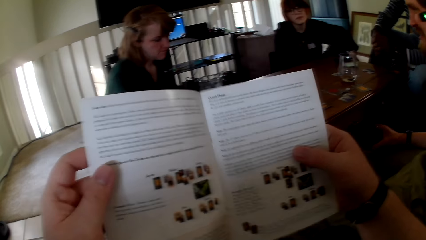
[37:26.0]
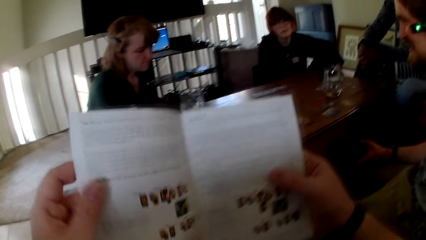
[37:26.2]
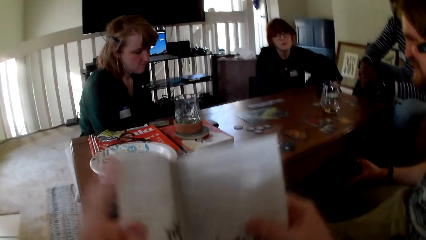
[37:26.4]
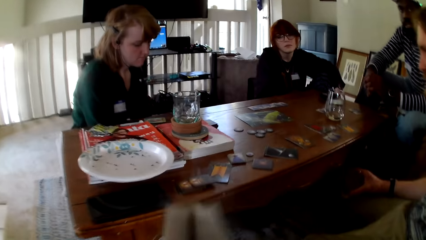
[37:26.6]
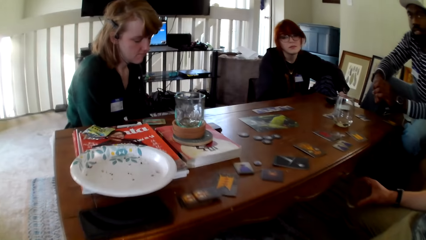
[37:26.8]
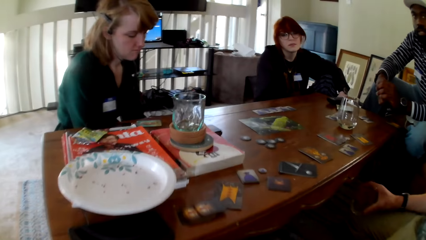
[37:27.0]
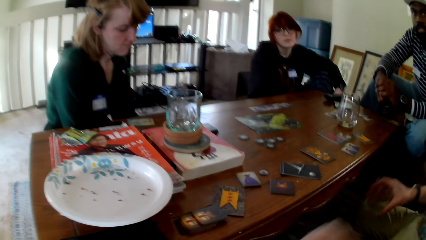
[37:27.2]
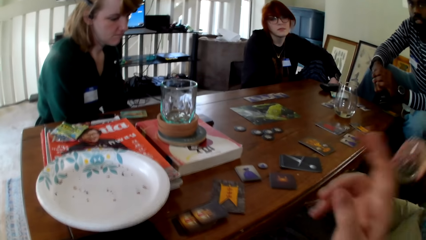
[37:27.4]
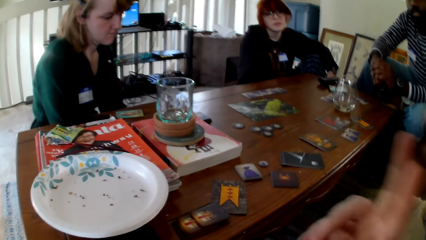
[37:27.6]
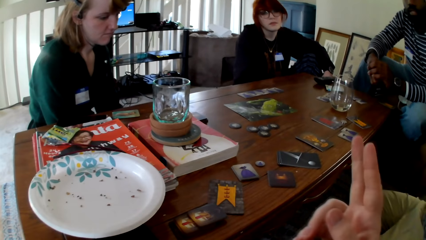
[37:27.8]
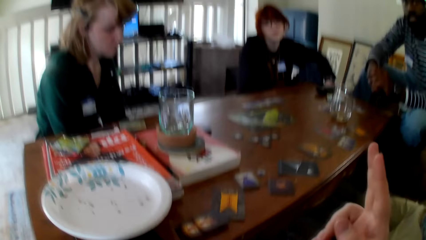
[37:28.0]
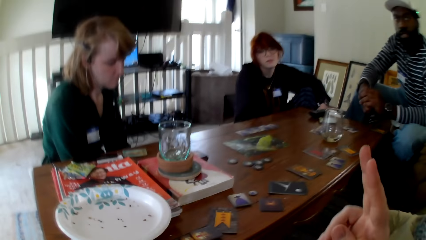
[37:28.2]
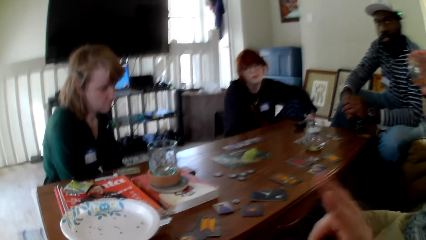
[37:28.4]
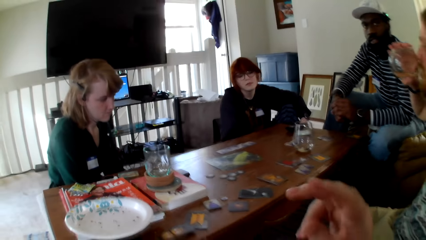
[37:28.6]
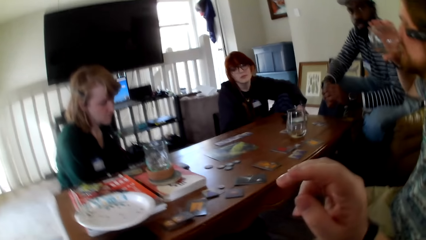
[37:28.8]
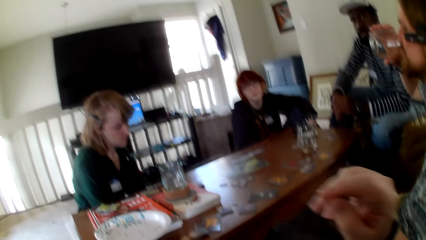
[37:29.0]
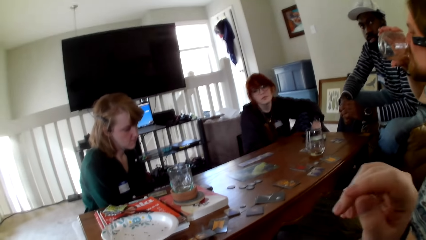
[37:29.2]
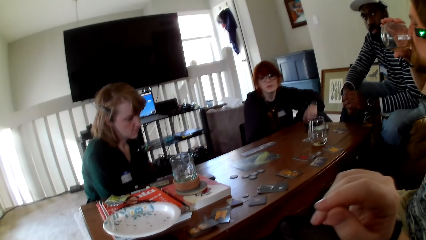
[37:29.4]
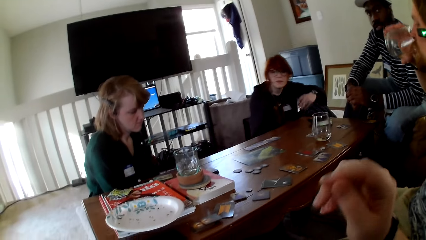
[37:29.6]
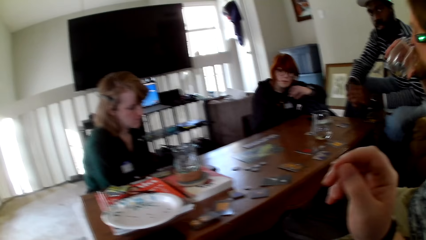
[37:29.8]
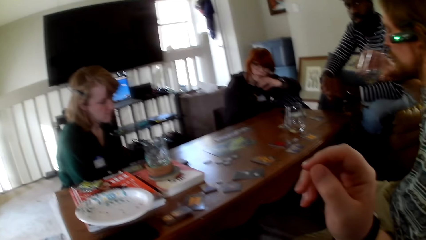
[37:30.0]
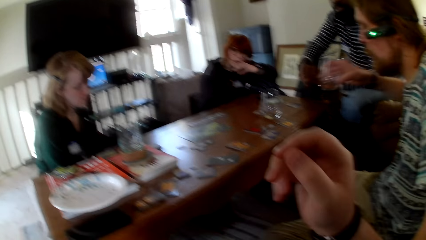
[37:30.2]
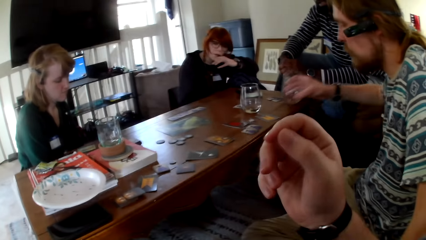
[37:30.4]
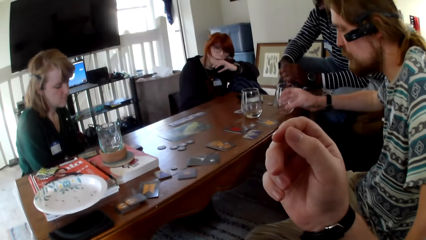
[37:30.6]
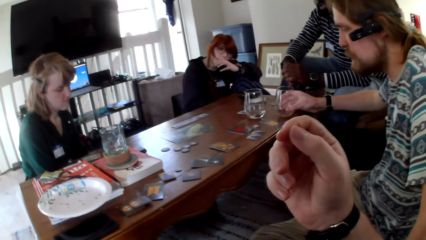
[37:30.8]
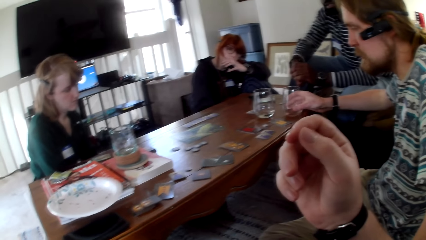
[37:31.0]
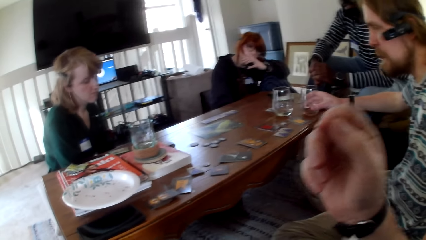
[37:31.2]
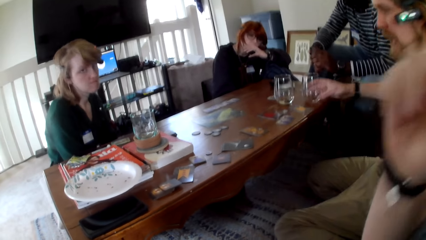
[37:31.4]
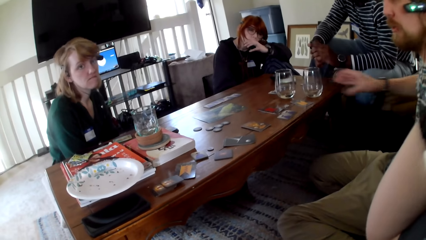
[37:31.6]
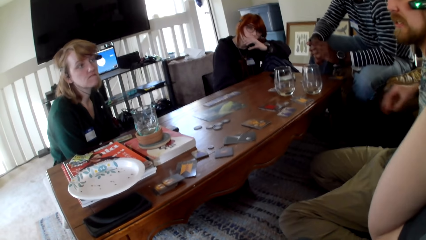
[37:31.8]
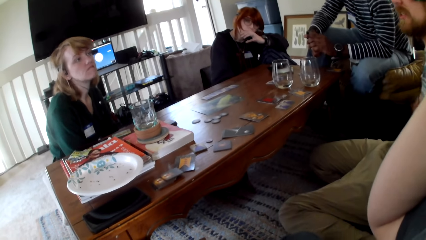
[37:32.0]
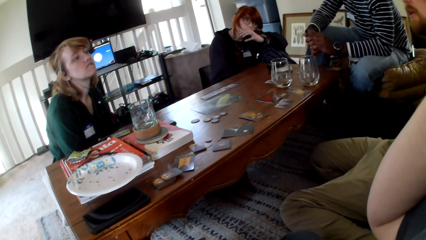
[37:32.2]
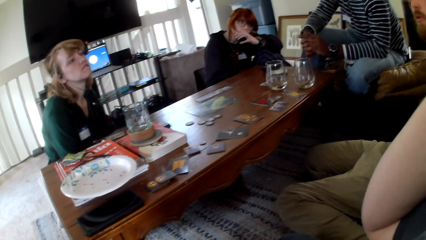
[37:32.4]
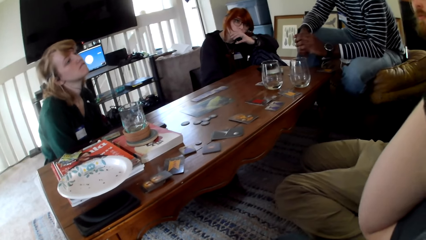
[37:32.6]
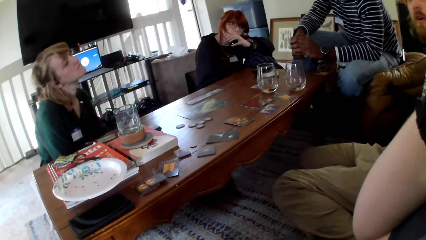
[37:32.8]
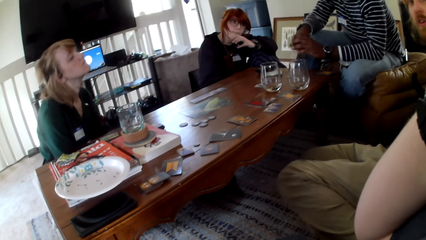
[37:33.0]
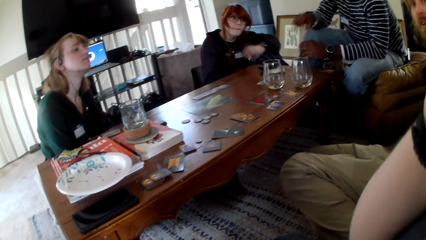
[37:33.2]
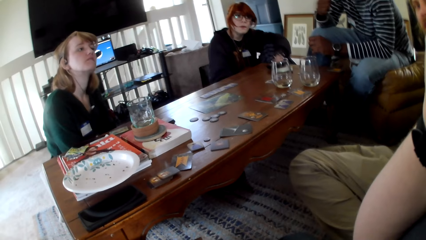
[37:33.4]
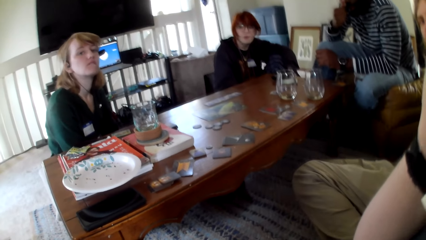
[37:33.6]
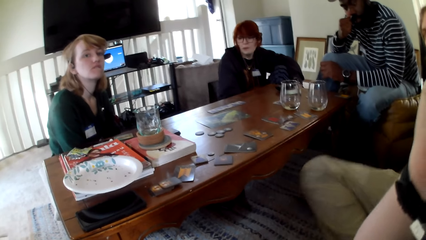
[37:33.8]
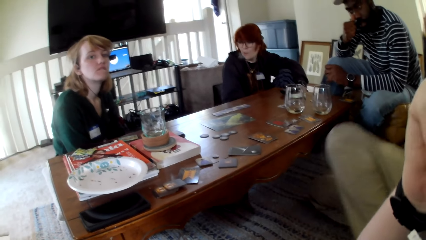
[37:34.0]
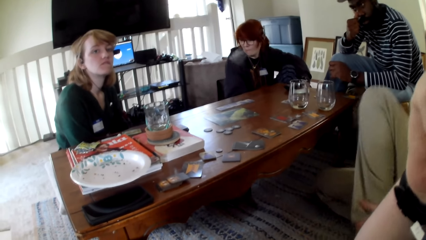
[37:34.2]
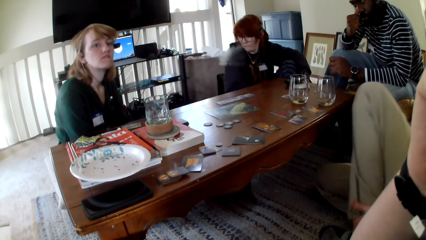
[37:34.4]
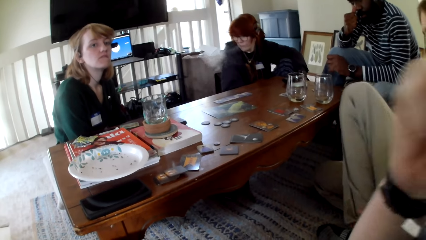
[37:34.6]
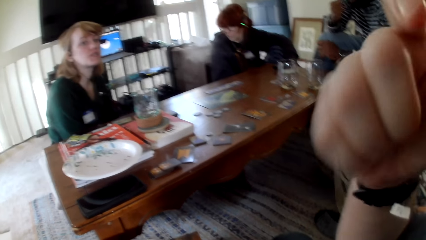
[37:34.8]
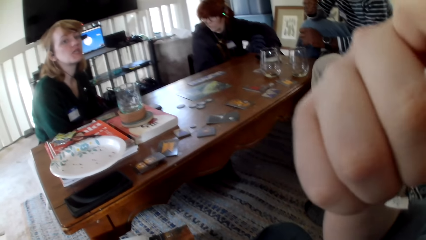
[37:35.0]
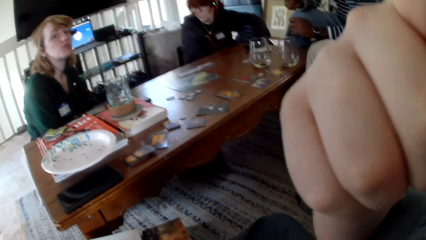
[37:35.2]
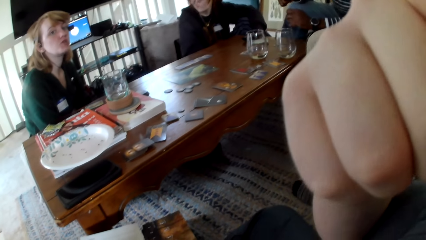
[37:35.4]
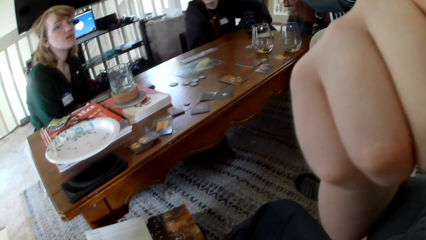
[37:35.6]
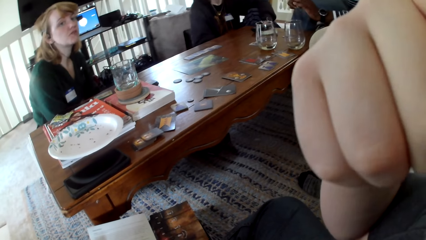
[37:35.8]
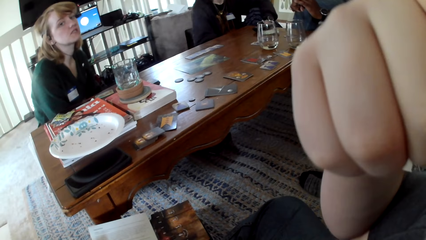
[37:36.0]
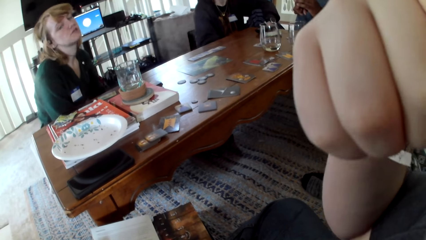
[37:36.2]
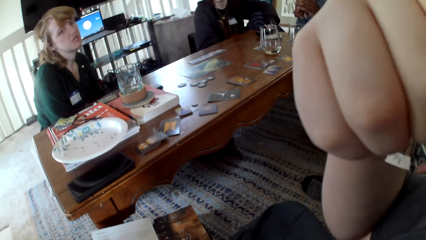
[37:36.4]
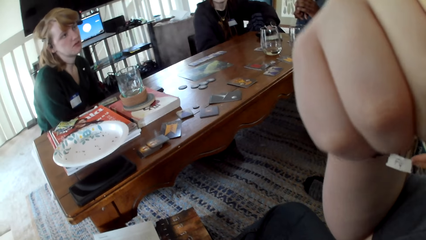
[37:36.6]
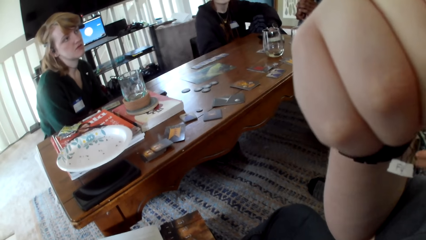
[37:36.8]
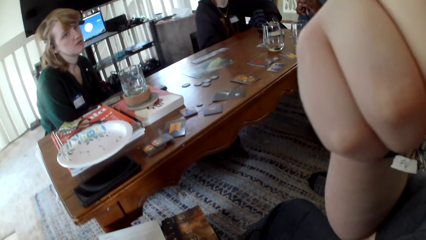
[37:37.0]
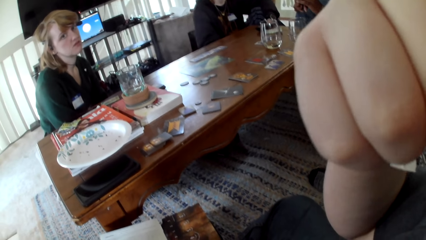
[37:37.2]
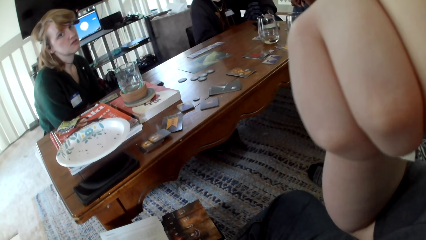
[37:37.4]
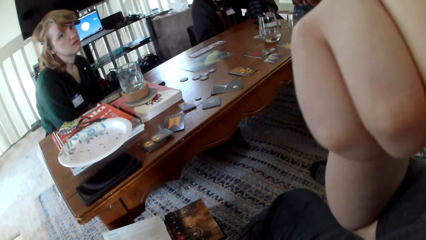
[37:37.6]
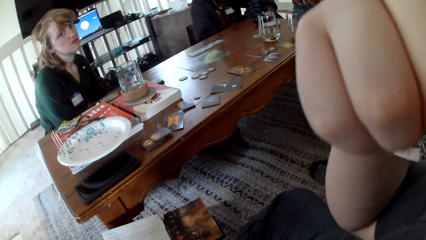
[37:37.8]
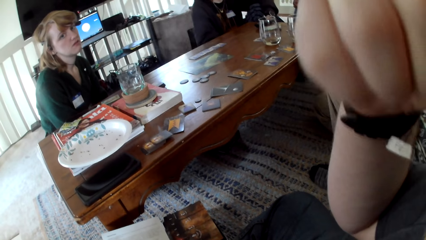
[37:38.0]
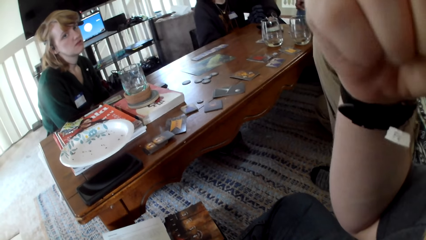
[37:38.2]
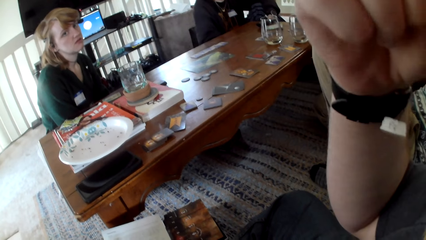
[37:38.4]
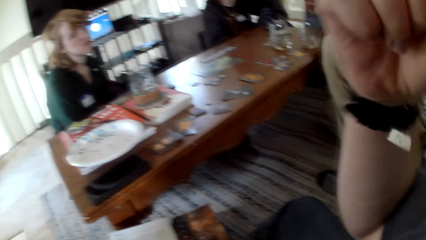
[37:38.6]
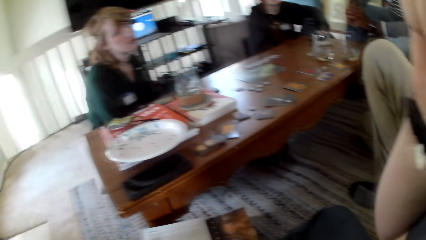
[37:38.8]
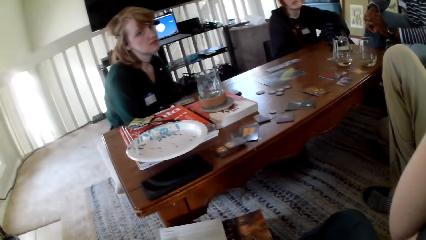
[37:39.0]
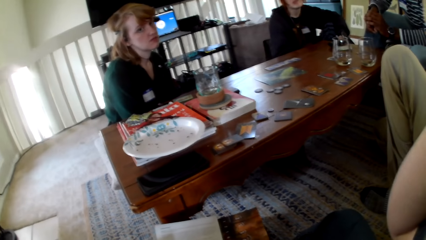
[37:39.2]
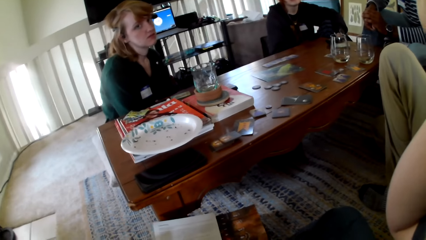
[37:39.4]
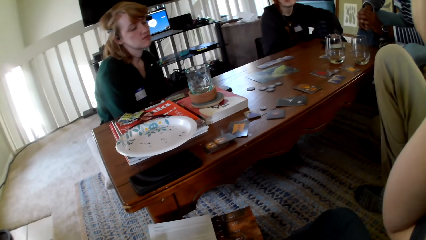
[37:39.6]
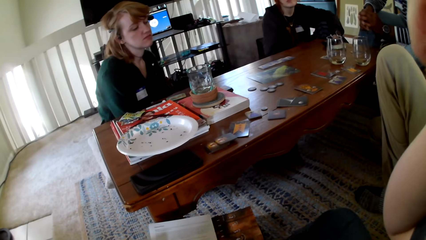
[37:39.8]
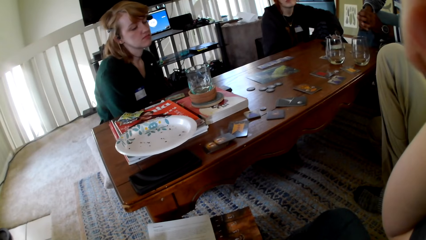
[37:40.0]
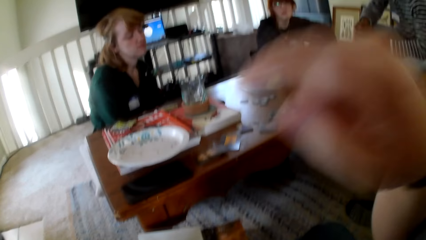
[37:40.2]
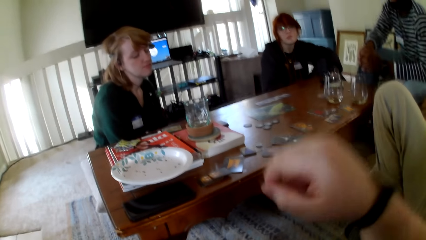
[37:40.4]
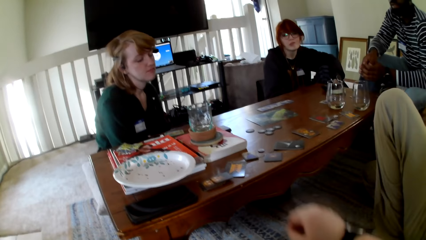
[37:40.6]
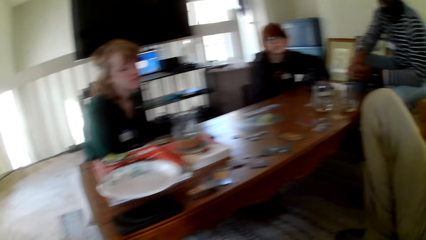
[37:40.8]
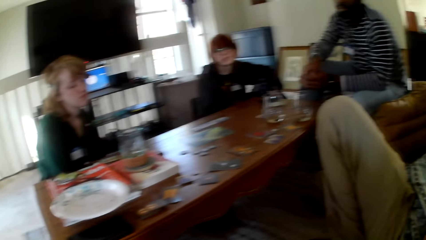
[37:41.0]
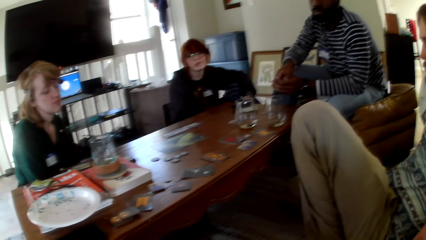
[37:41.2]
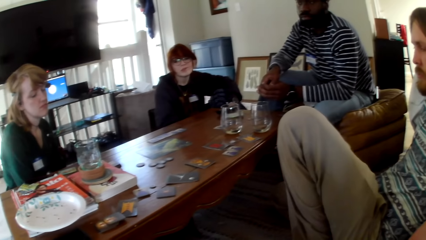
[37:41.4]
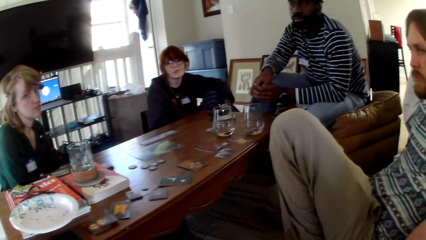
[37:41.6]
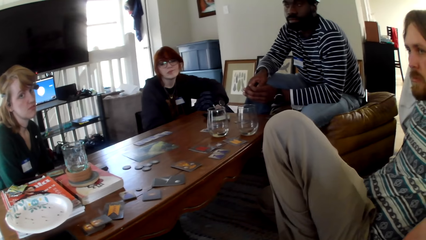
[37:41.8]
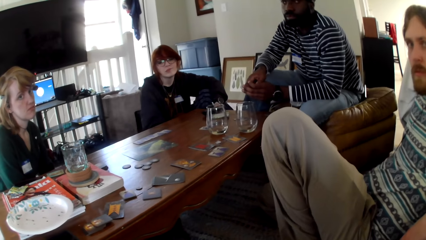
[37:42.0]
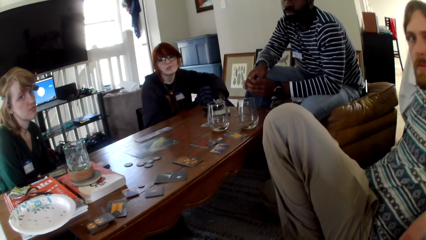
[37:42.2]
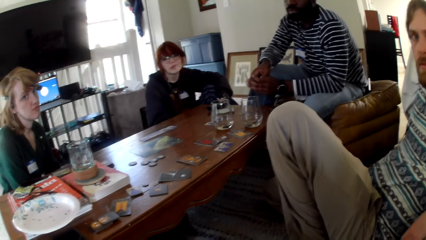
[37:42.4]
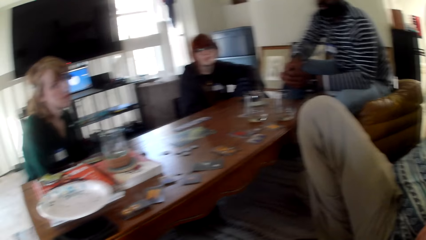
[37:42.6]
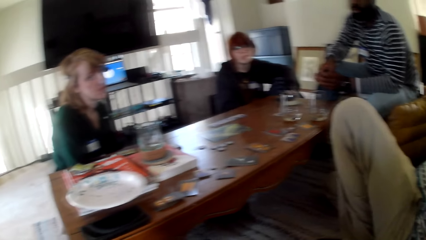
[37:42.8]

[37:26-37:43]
The camera wearer gestures his hand. He raises his hand up. A man drinks water from the glass. The man puts the glass on the table. The camera wearer holds the camera. A woman smokes a vape. The camera wearer holds the camera and pulls his hand off the camera.
